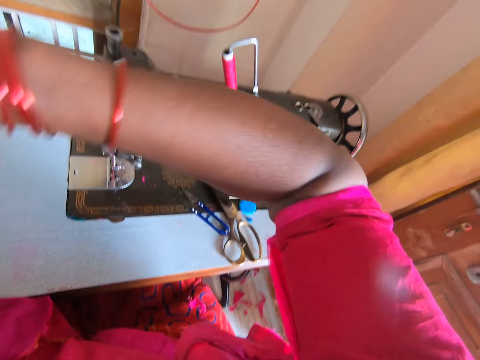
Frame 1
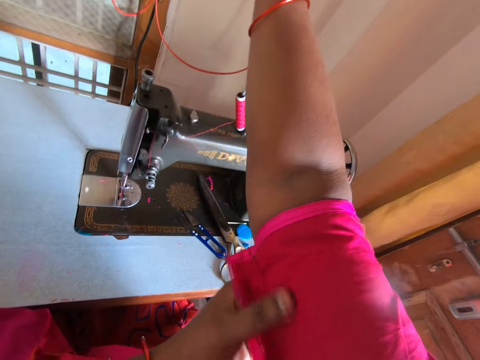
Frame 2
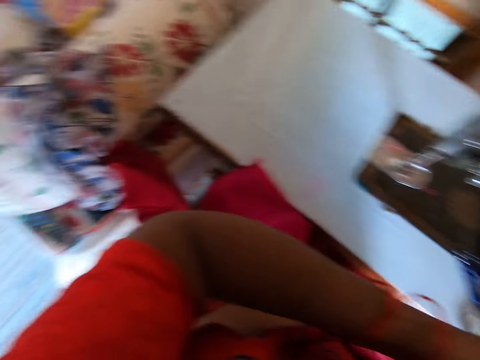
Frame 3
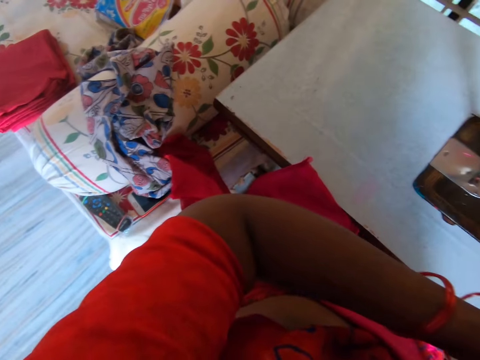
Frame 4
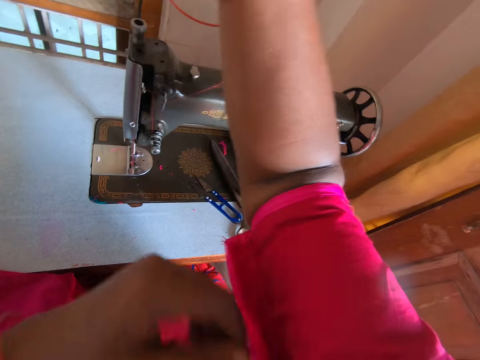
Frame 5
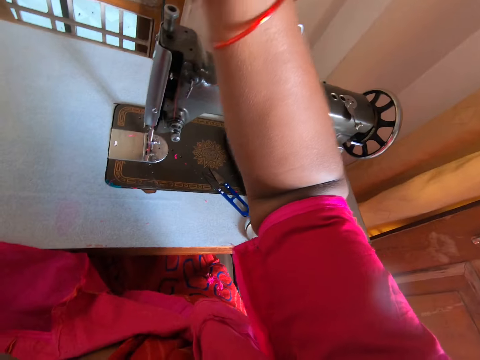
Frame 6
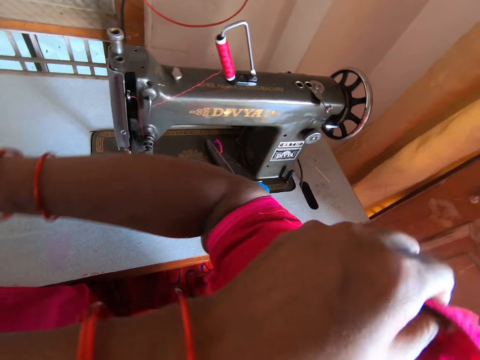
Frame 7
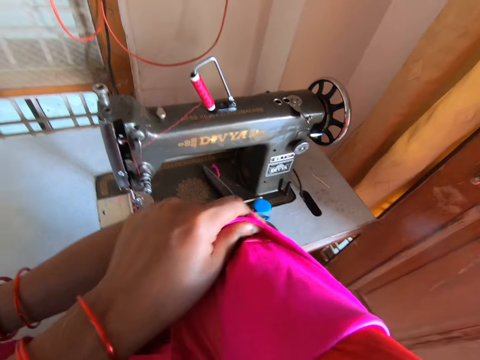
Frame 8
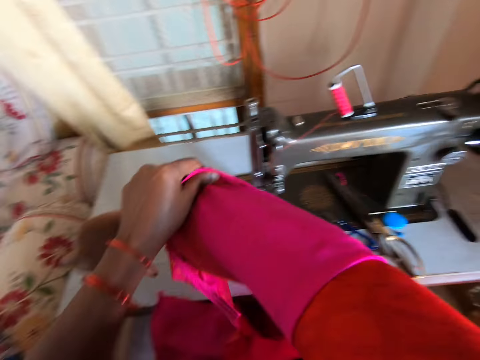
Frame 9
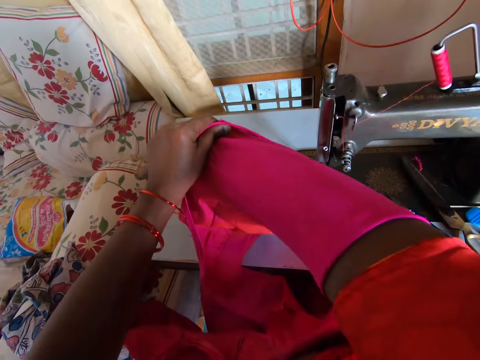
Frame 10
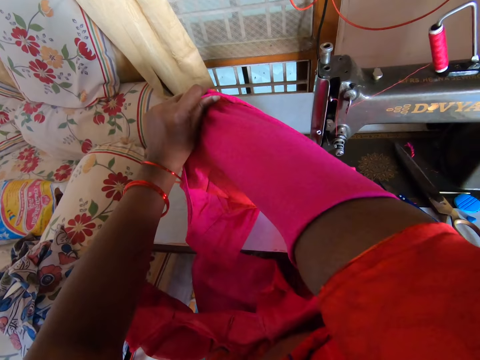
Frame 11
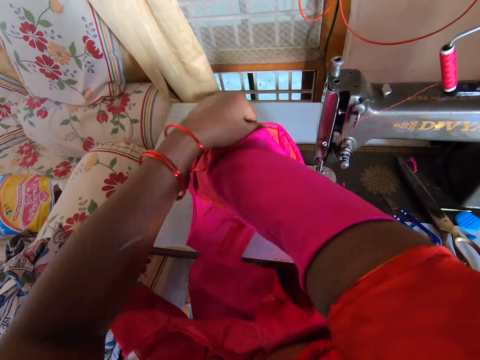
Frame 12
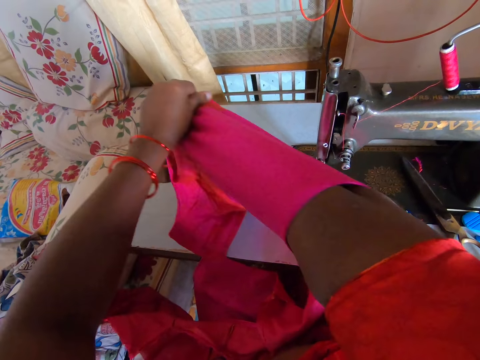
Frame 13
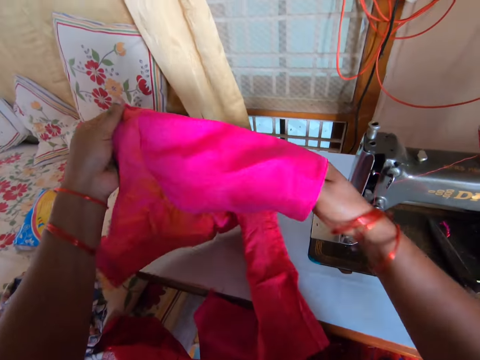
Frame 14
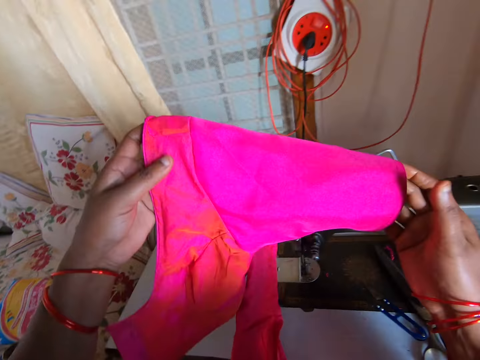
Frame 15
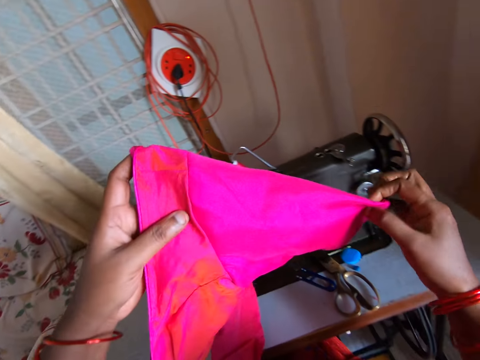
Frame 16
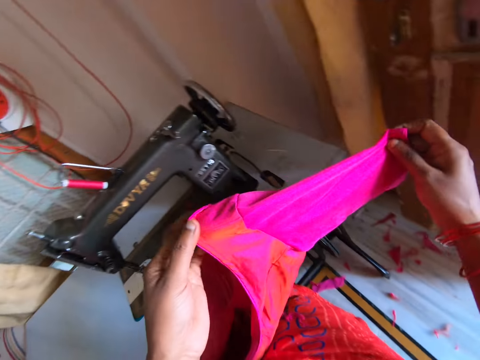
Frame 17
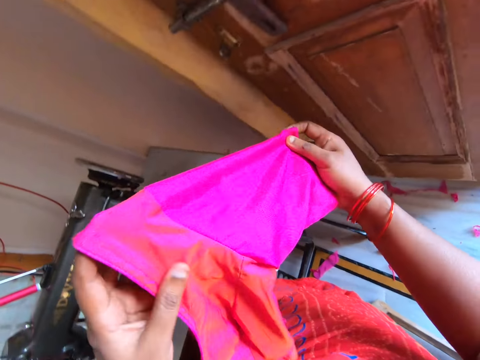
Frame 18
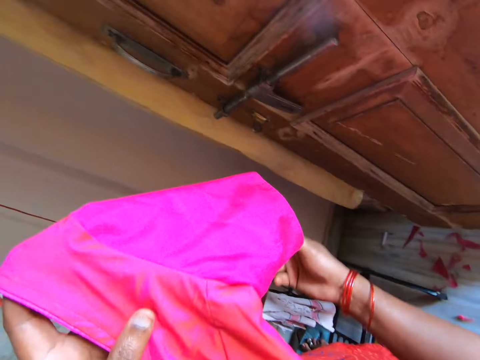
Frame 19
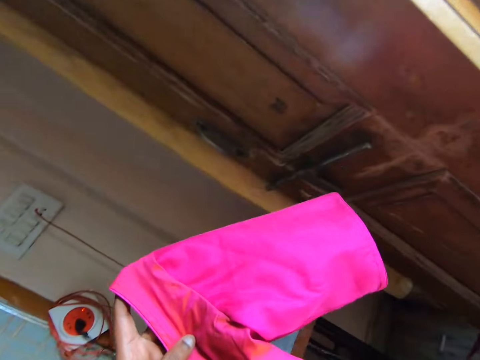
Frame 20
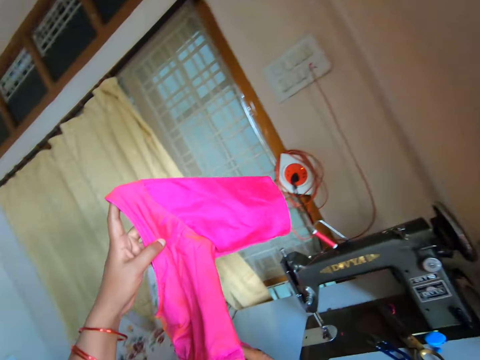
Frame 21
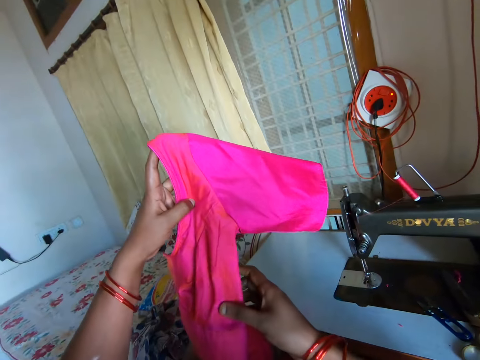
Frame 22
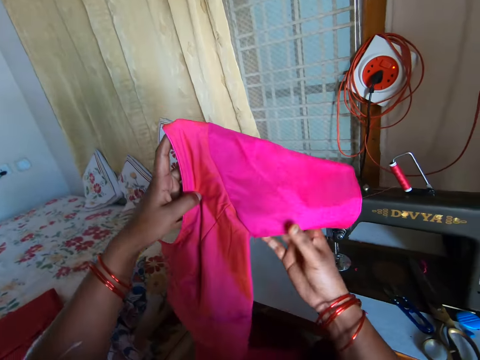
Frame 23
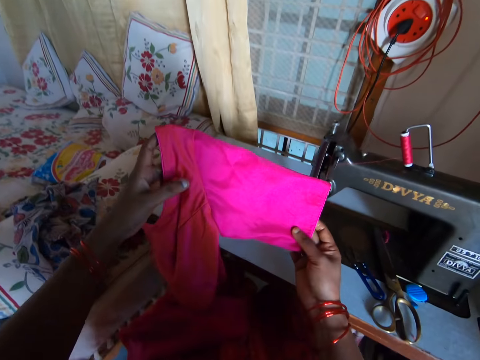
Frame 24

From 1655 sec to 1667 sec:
The camera wearer looks down. They remove the cloth. They look at the cloth.

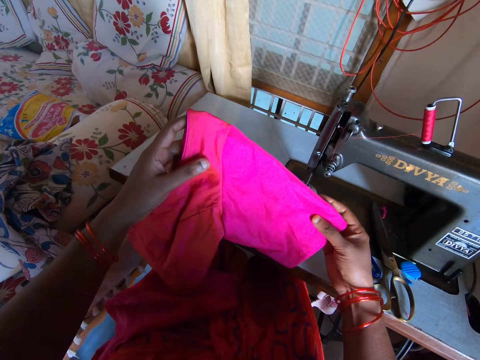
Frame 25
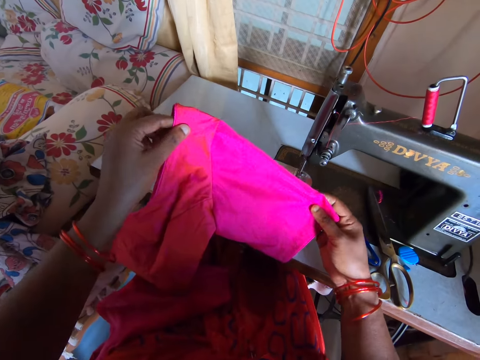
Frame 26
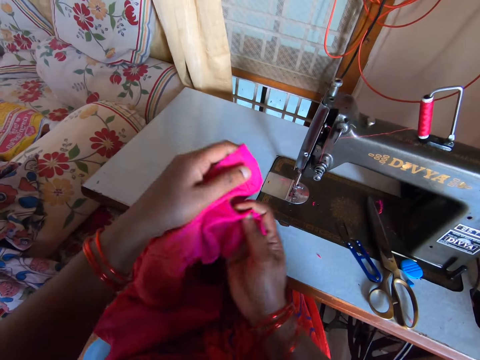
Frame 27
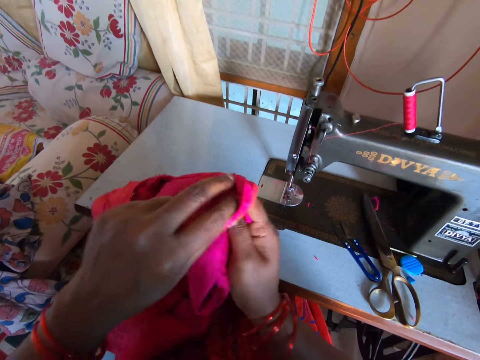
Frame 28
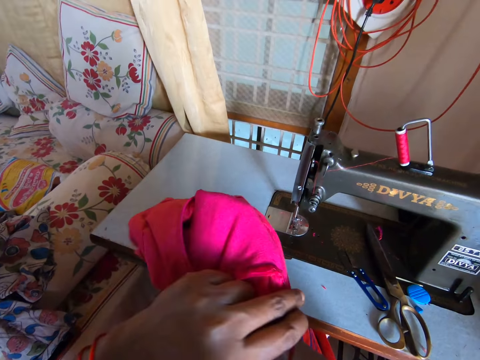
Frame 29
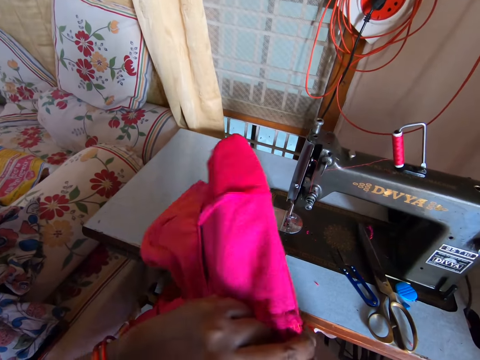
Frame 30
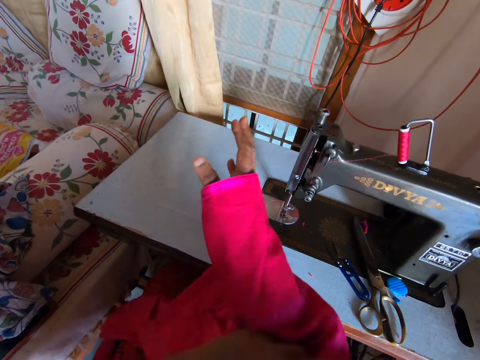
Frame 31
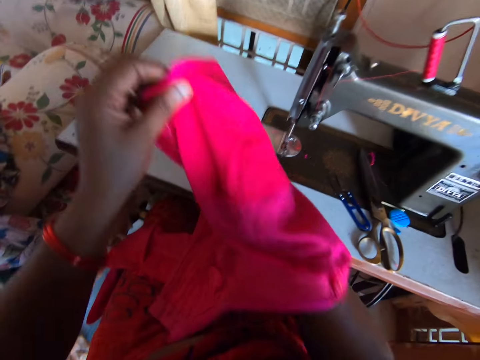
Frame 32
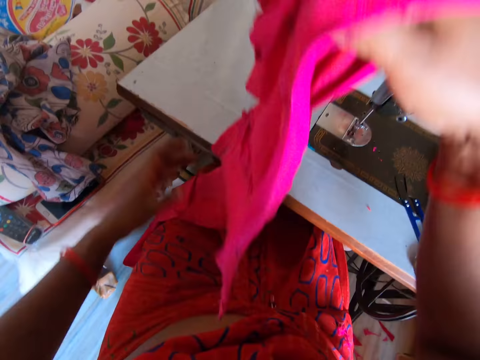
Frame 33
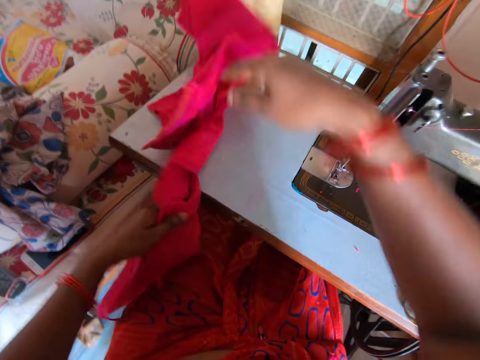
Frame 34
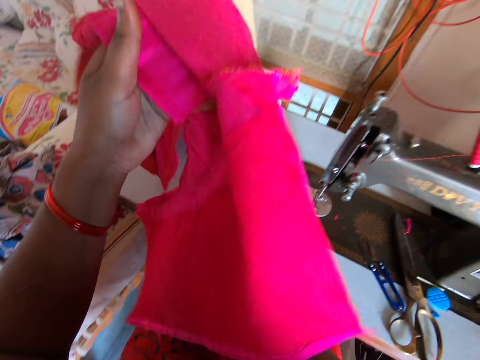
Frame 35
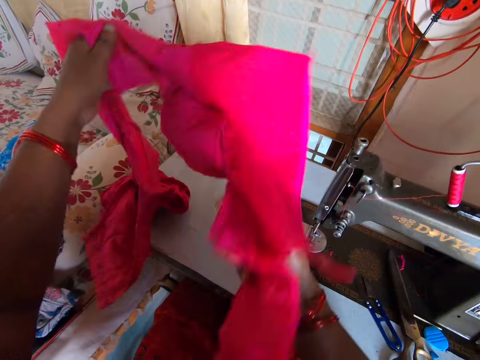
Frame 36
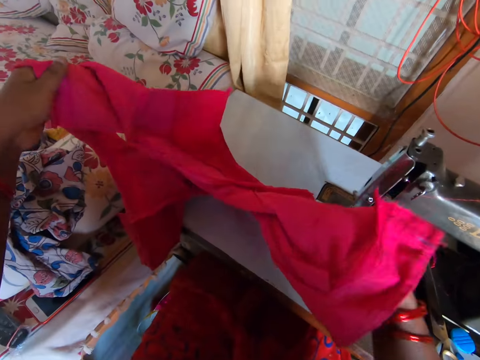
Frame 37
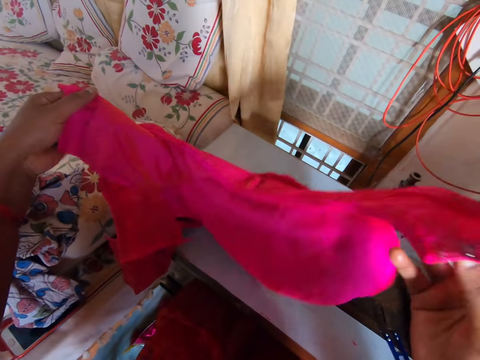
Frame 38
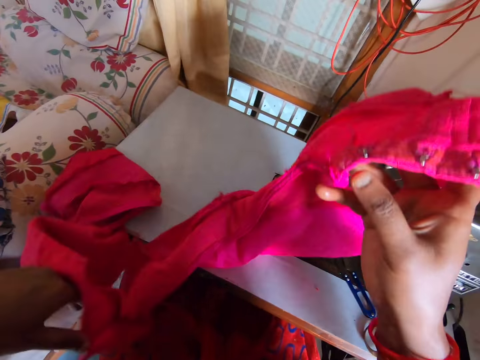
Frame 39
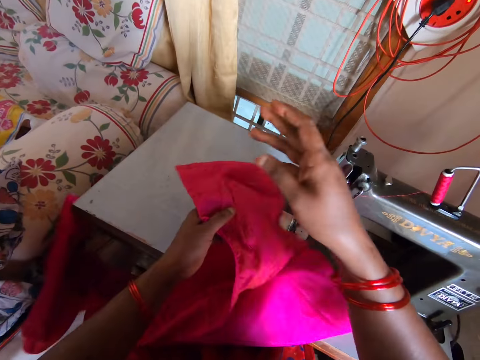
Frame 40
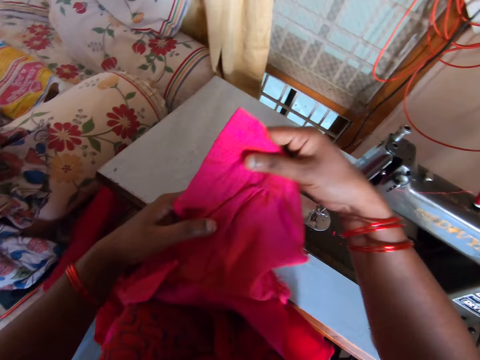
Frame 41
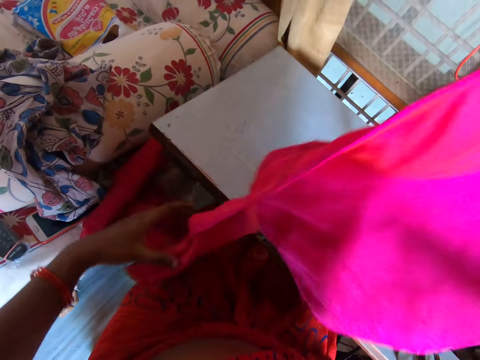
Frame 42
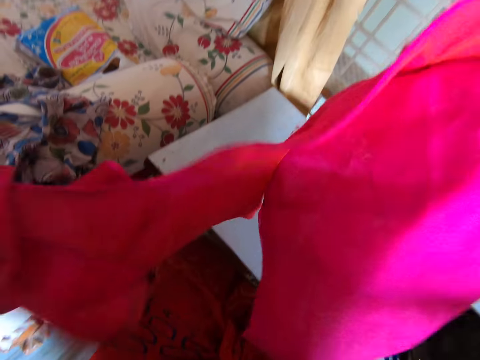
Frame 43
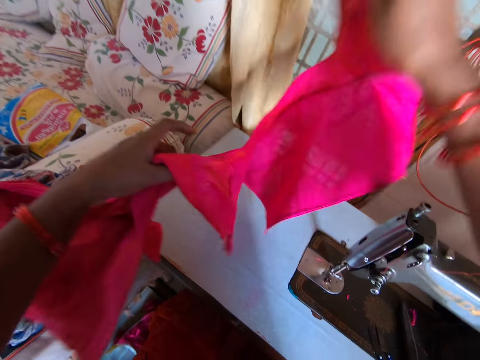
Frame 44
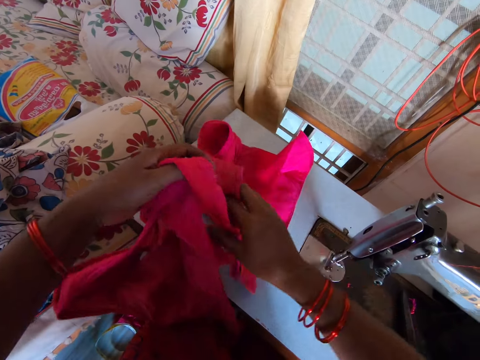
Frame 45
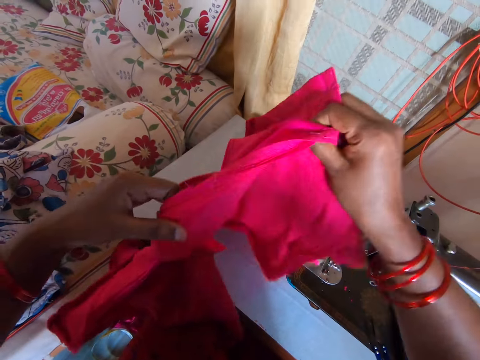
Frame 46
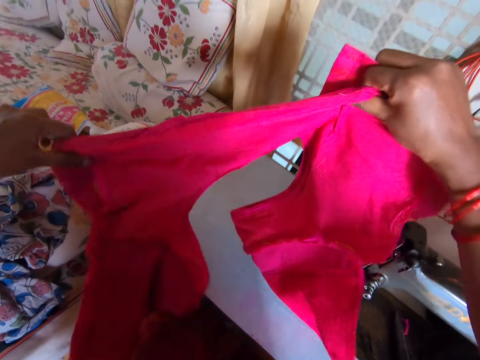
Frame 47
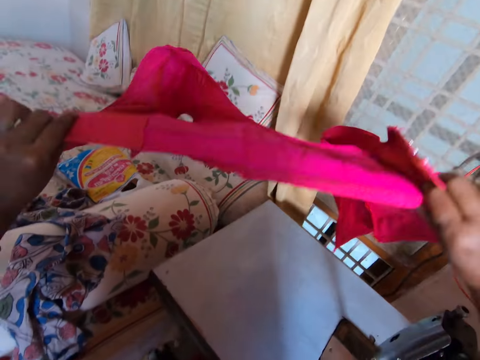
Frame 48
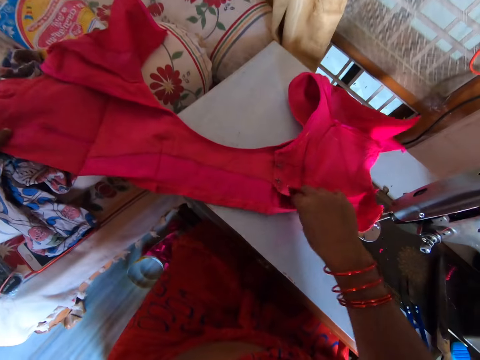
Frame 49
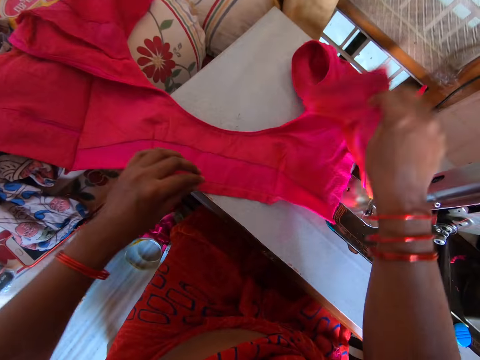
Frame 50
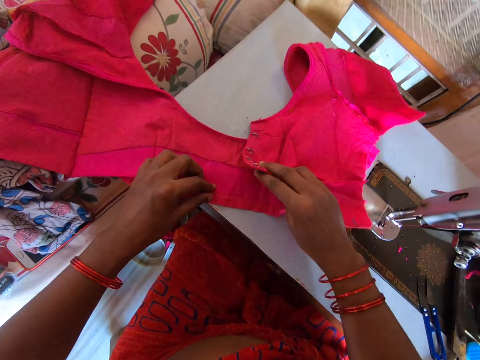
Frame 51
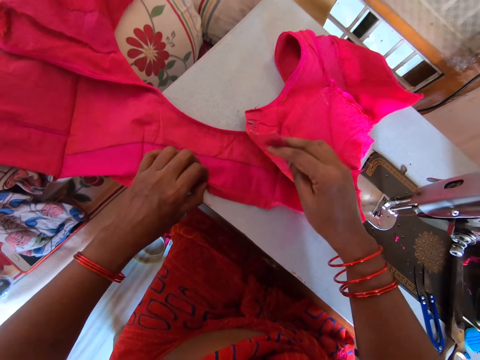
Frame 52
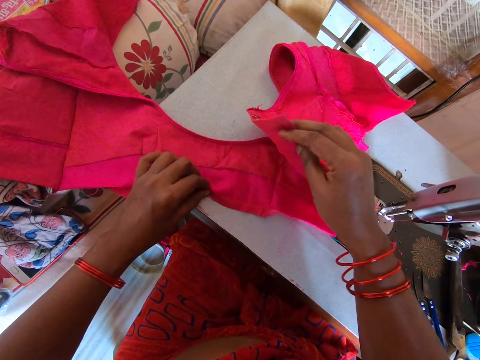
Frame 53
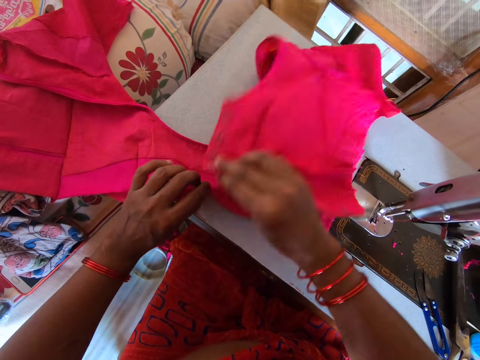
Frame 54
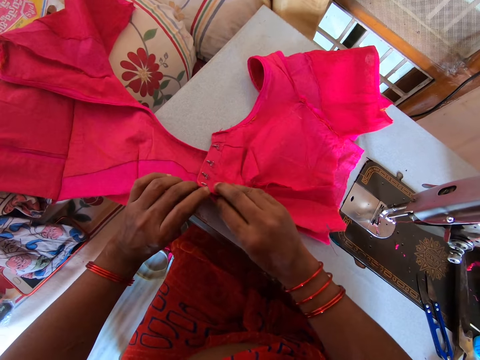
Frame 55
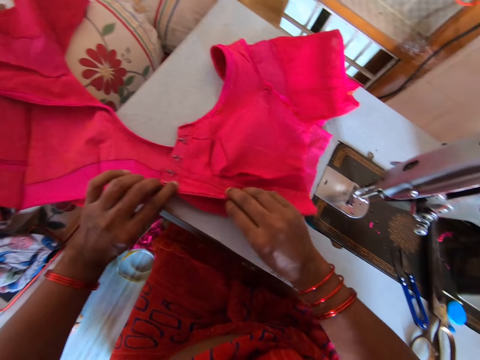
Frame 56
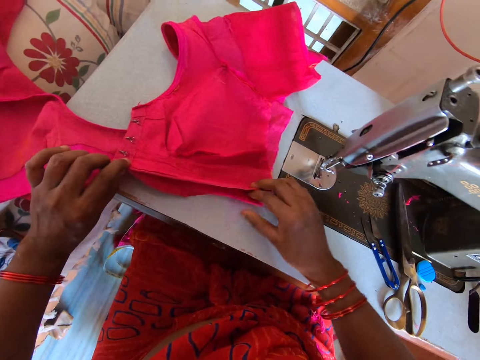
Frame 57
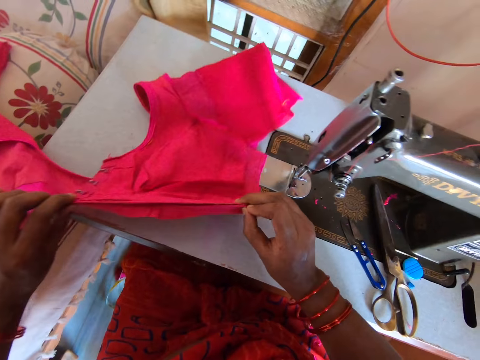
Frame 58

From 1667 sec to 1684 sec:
The camera wearer turns the cloth inside out. They drop the cloth on the table. They lift the cloth. They put the cloth on the sewing machine table. They put the cloth edges together. They adjust the cloth on the sewing machine.
